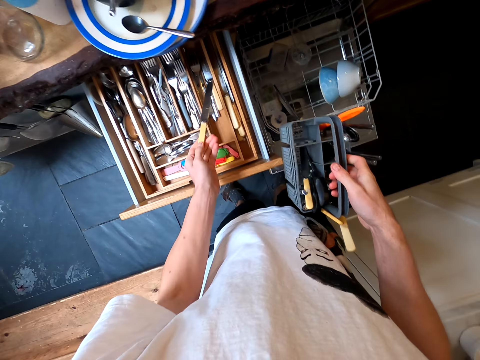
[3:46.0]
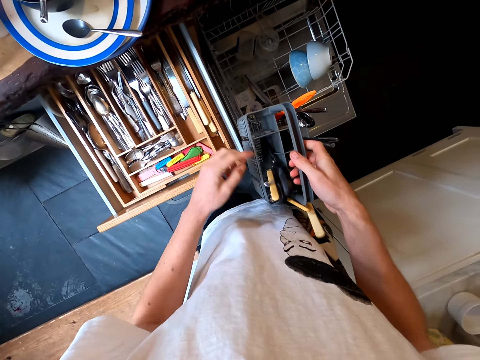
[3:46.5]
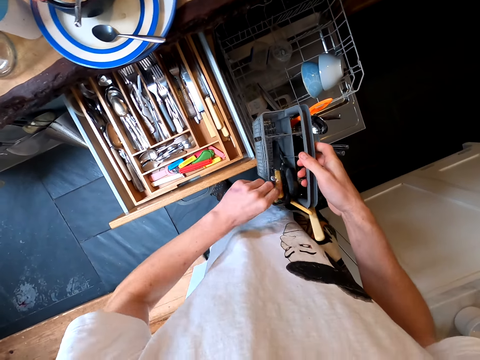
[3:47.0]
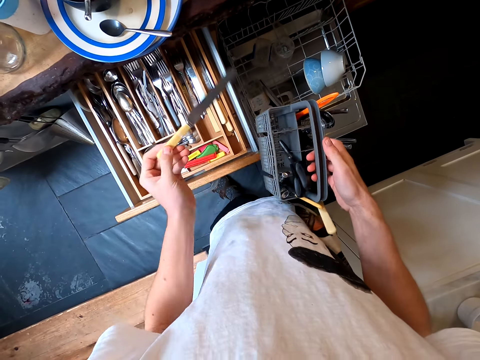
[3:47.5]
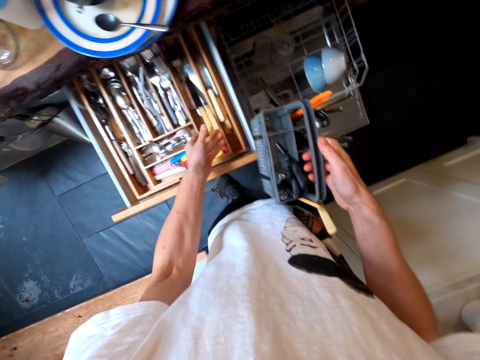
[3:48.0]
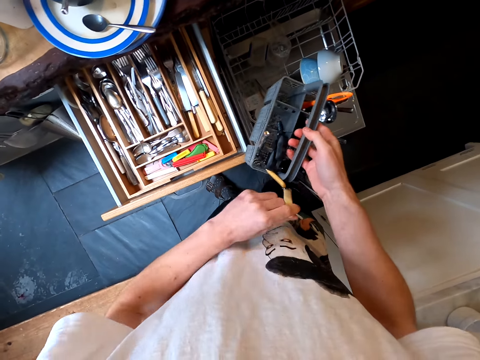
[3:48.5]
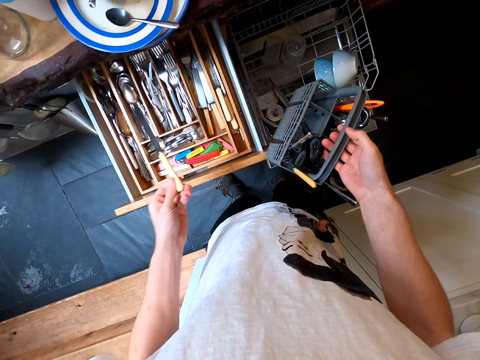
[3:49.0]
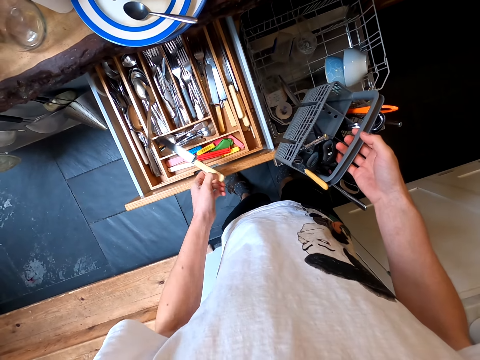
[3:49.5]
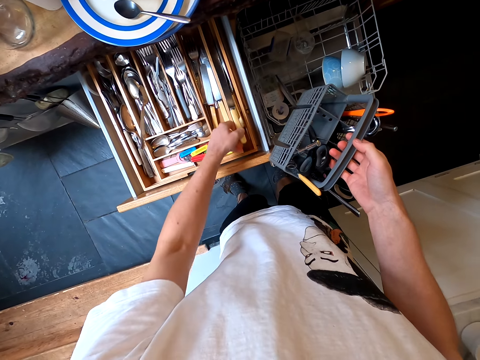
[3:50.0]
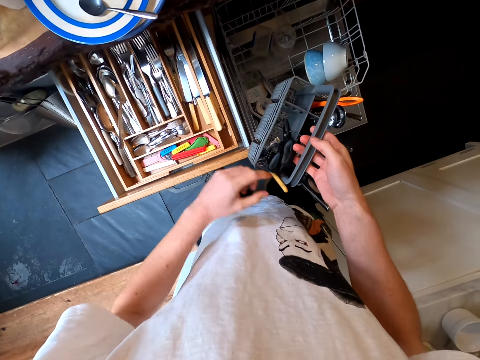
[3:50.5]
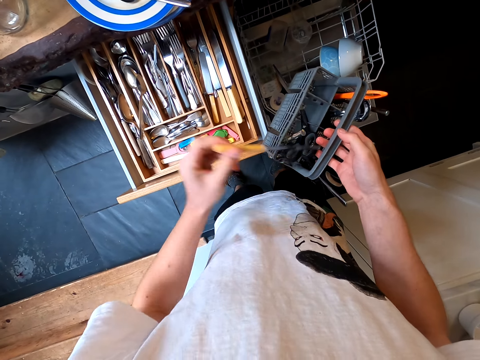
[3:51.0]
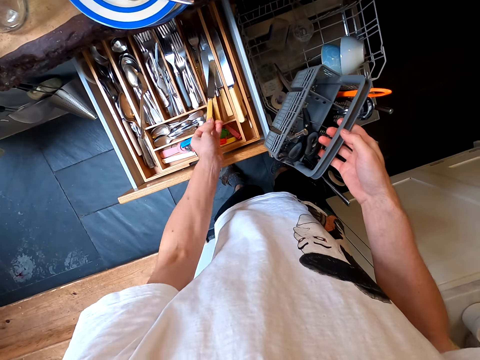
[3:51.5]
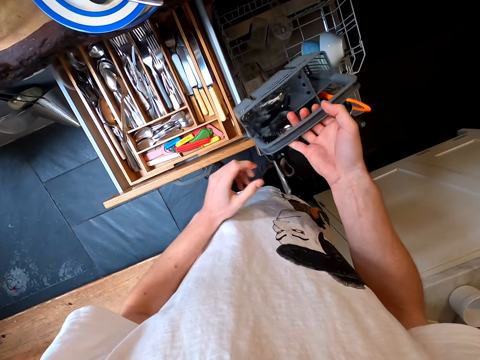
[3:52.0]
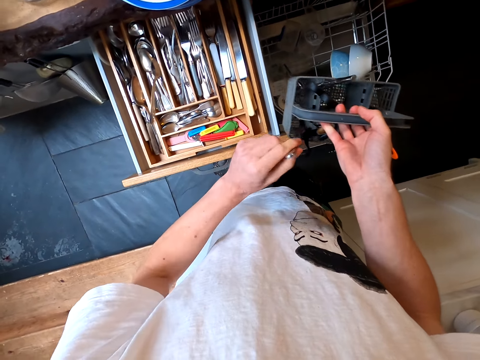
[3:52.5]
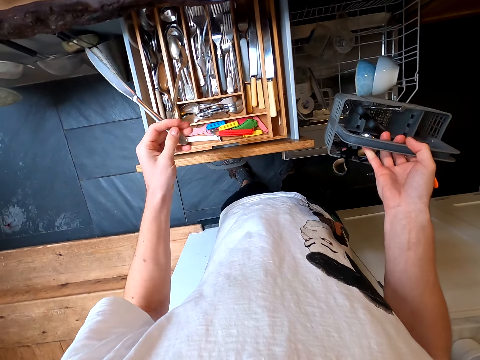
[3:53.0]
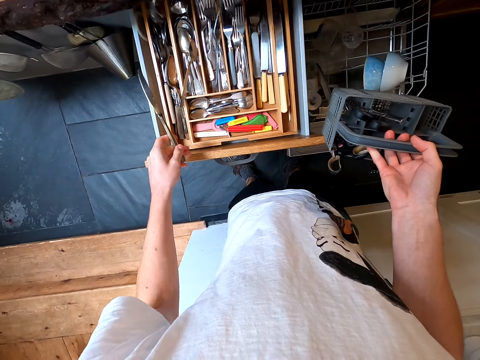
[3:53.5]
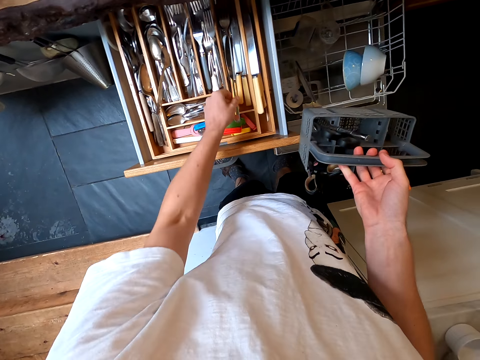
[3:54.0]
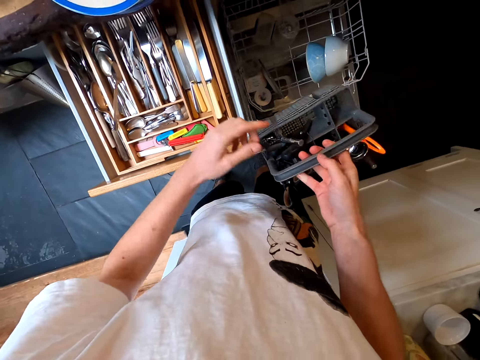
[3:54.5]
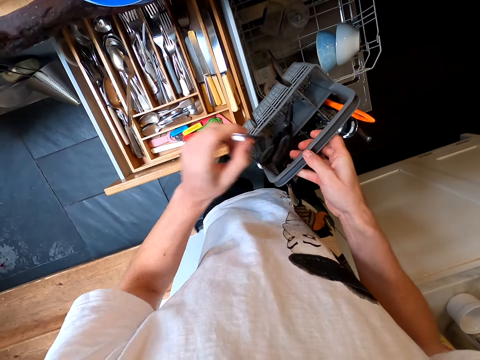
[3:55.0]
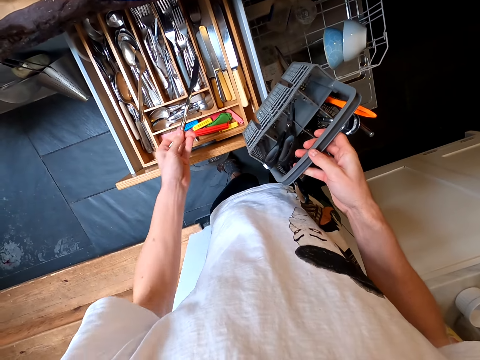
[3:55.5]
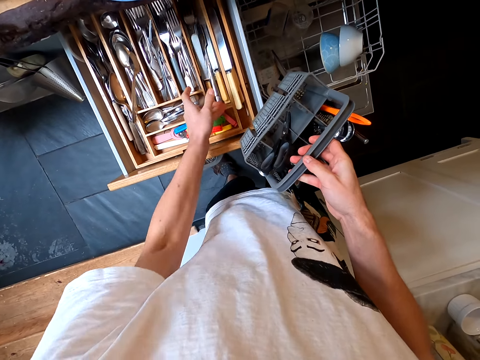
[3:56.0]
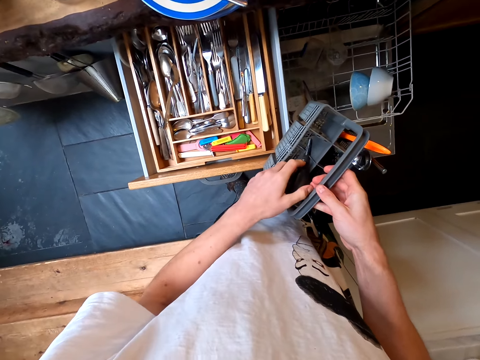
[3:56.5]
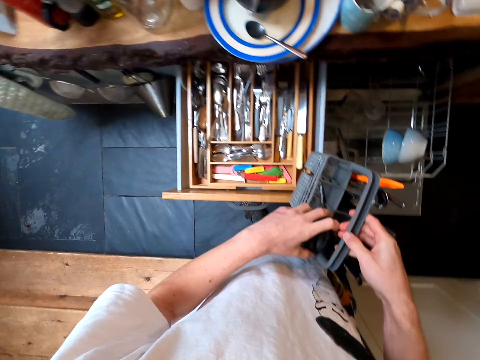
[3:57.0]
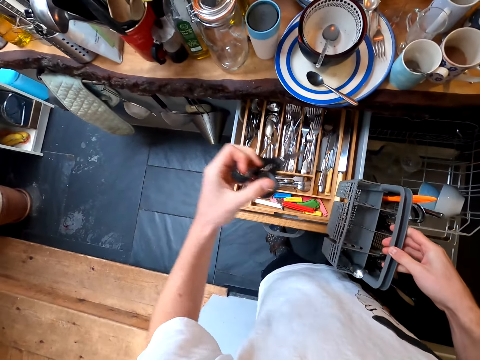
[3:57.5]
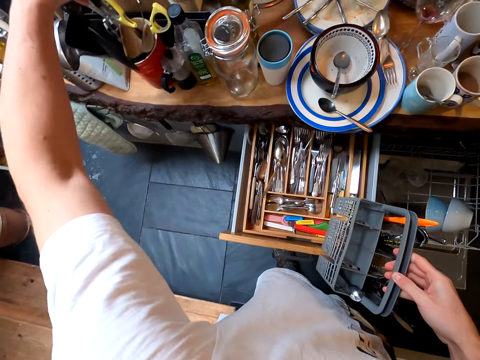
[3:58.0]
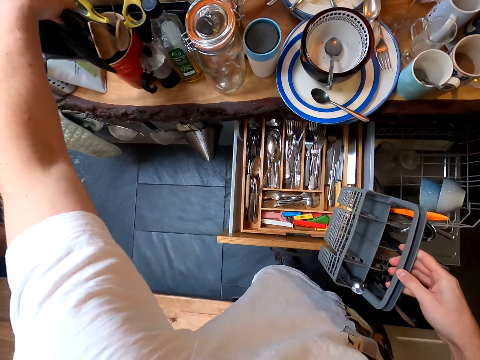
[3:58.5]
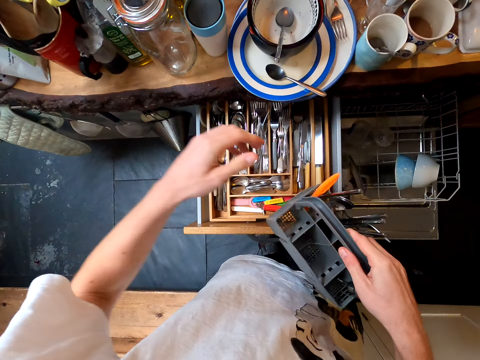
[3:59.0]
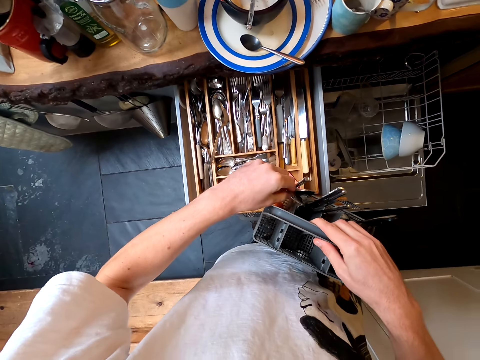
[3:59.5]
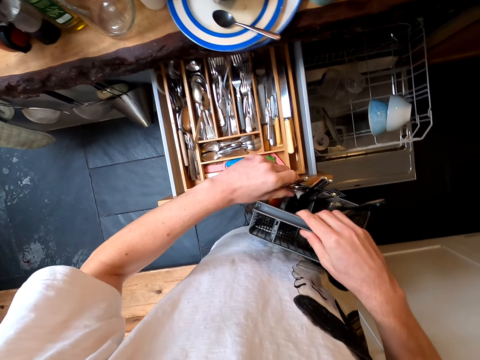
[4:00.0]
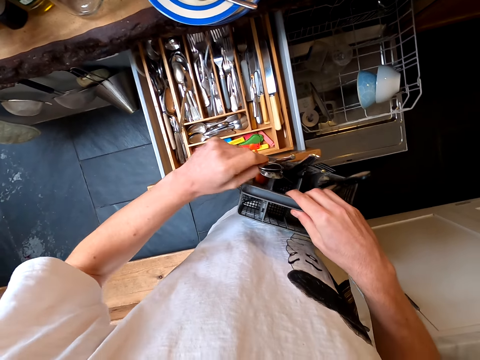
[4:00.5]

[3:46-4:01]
The camera wearer takes a knife. They put the knife in the drawer. They take another knife. They put the knife in the drawer. They take another knife. They put the knife in the drawer. They take another knife. They put the knife in the drawer. They take another knife from the holder. They put the knife in the drawer. They take a knife. They put the knife in the drawer. They take scissors. They put the scissors on another holder. They take spoons.

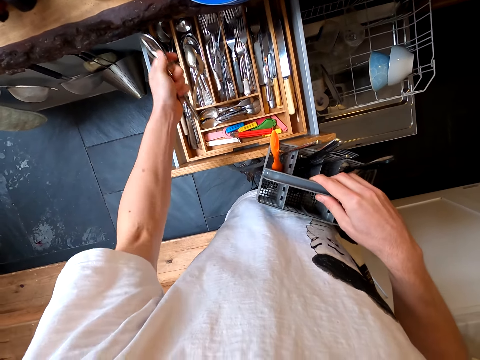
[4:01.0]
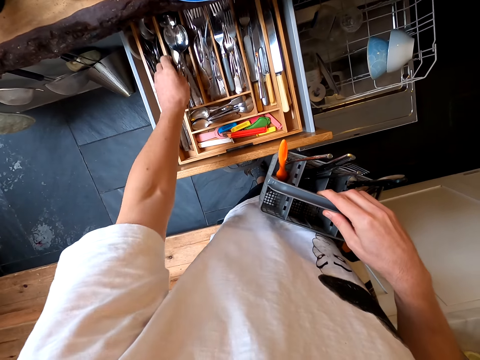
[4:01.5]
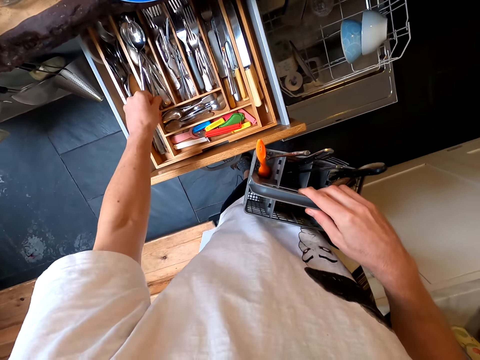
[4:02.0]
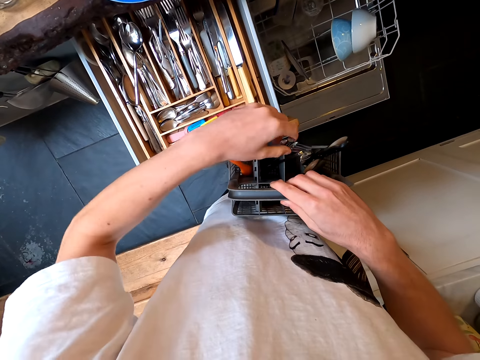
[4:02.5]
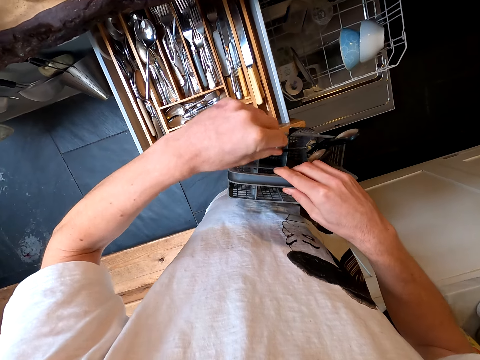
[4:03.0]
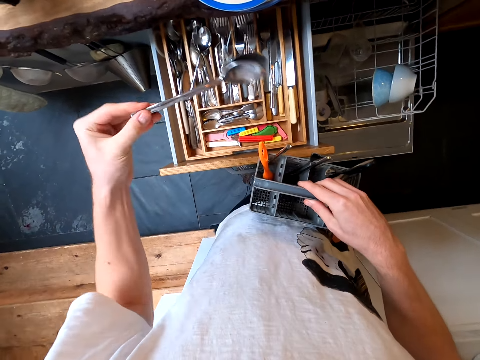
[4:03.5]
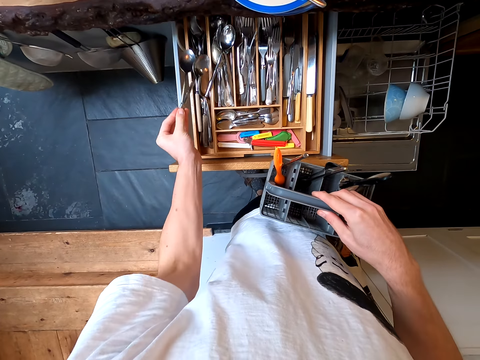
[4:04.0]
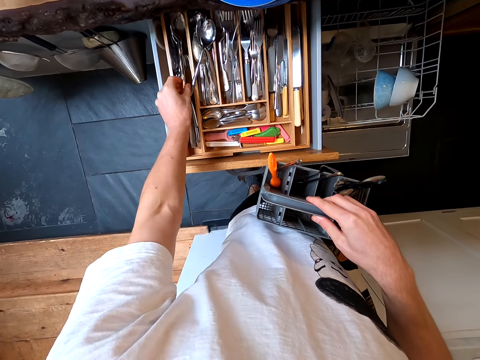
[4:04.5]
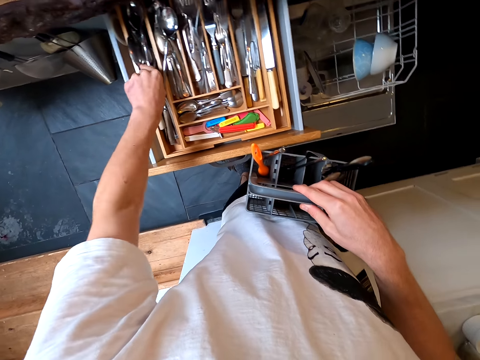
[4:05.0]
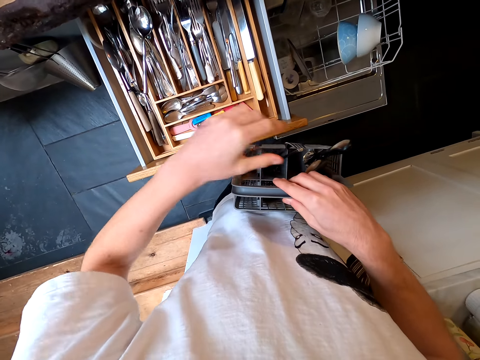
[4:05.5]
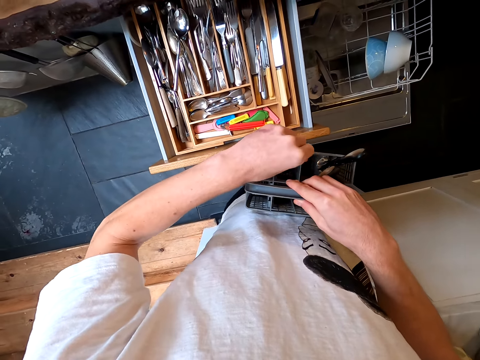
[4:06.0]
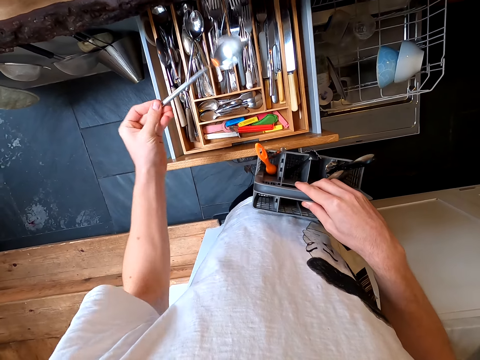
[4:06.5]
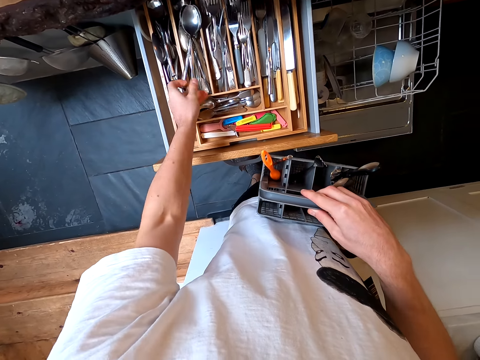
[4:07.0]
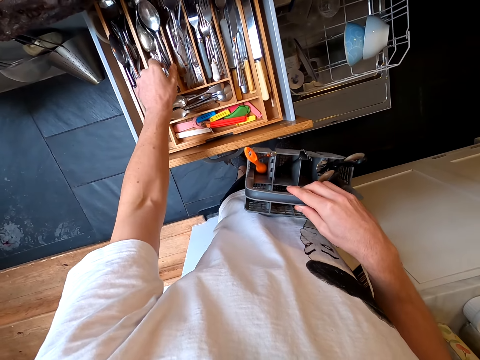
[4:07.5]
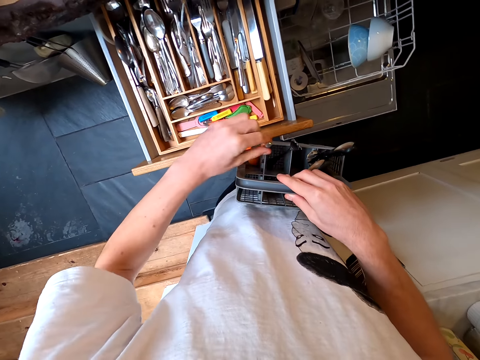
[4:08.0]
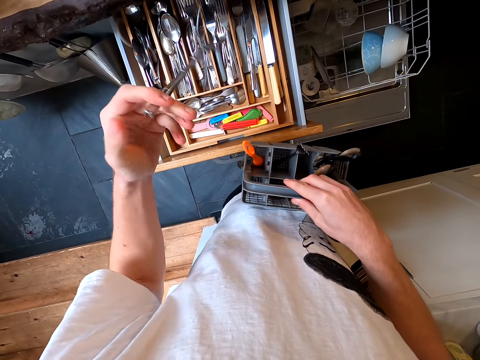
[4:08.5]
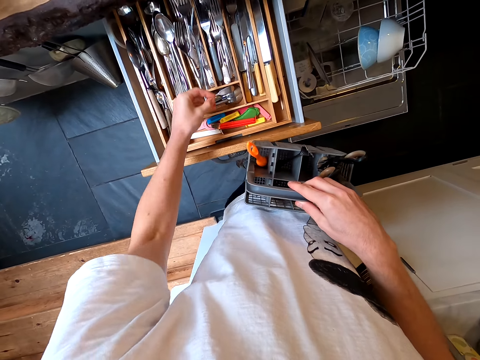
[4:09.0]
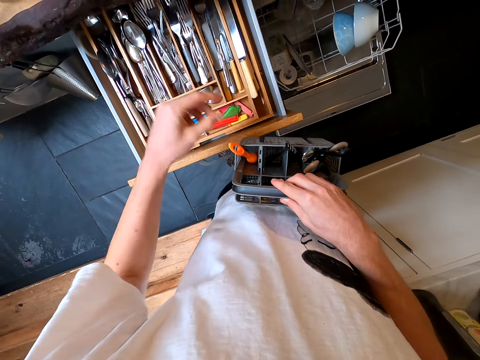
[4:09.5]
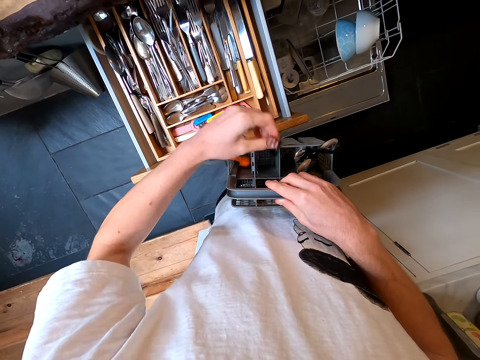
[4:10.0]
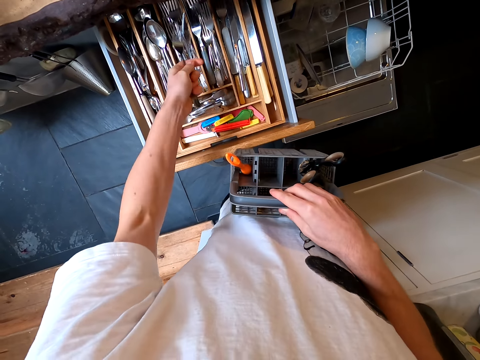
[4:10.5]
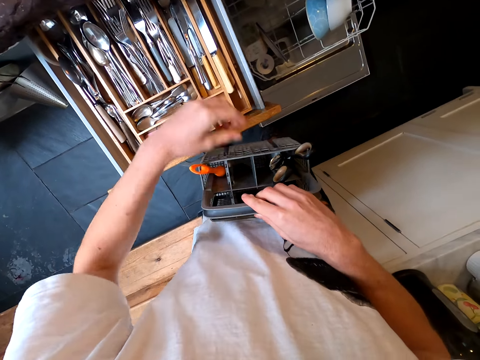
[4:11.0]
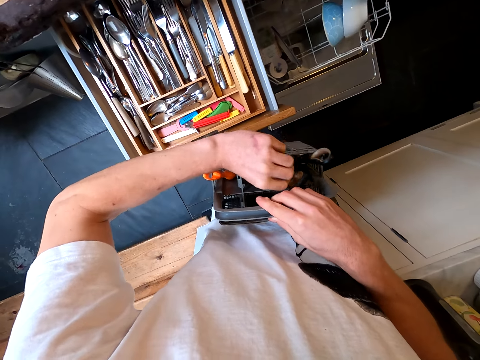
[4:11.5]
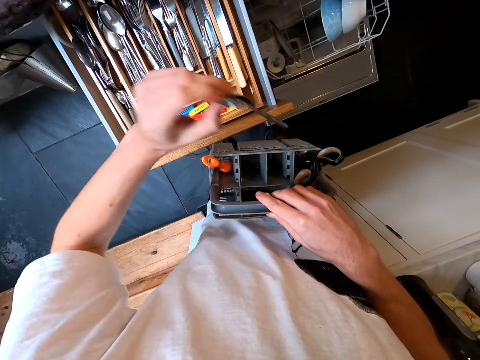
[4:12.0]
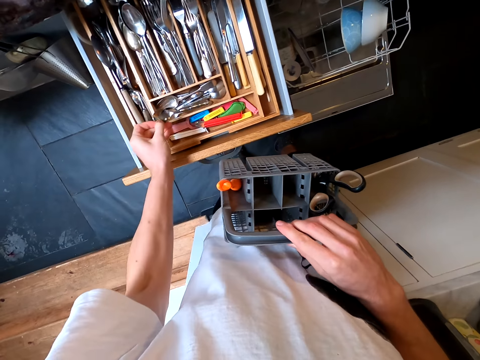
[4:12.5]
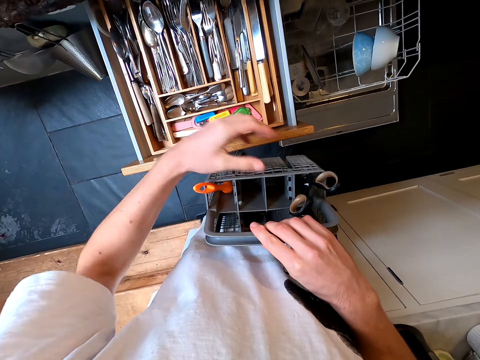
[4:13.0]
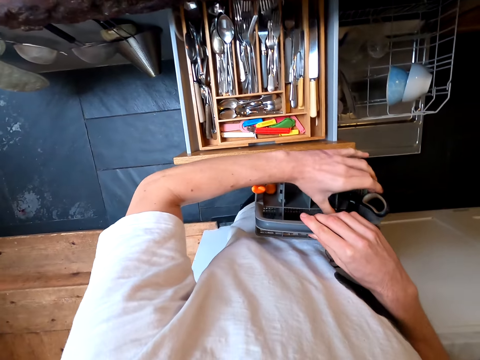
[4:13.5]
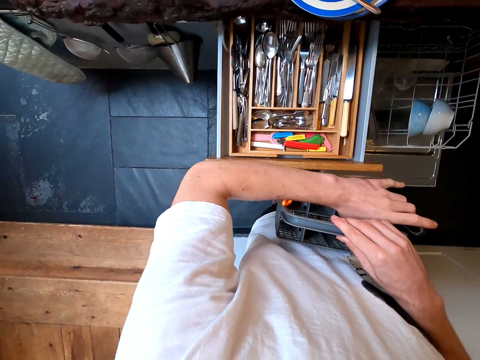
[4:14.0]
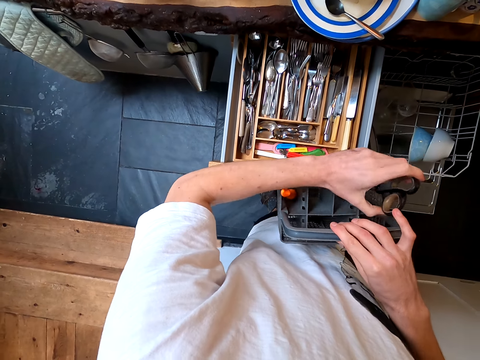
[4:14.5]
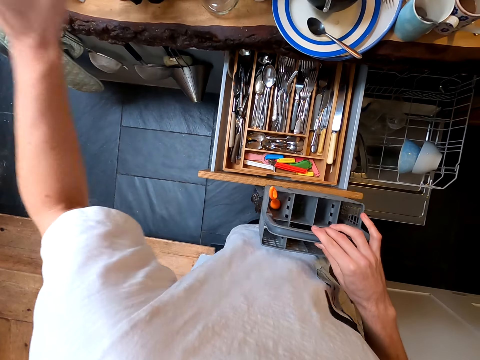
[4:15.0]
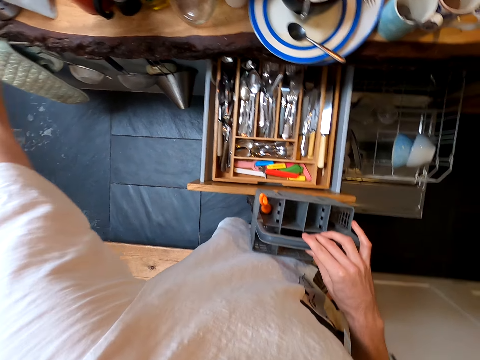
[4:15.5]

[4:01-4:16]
The camera wearer puts the spoons in the drawer. They take more spoons. They put the spoon in the drawer. They take more spoons from the holder. They put the spoons in the drawer. They take a fork. They put the fork in the drawer. They take another fork. They put the fork in the drawer. They take a spoon. They put the spoon in the drawer. They take scissors from the holder. They put the scissors on another holder.
